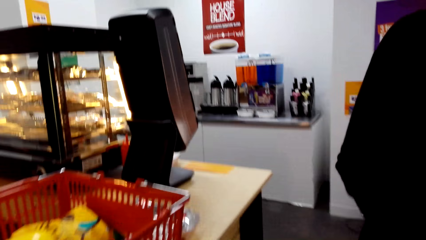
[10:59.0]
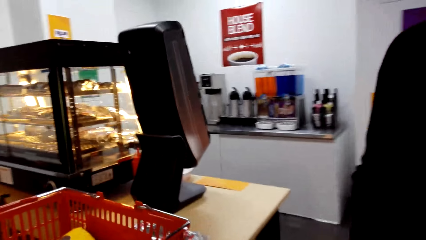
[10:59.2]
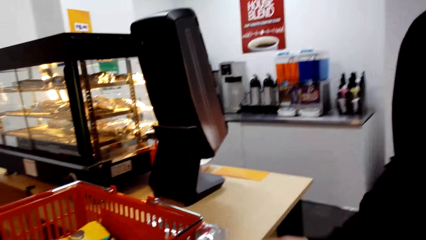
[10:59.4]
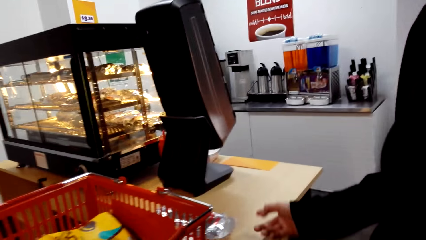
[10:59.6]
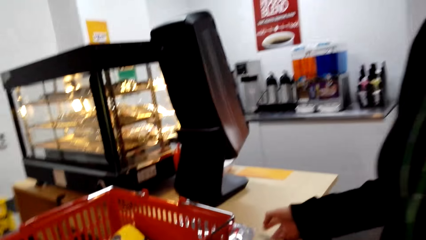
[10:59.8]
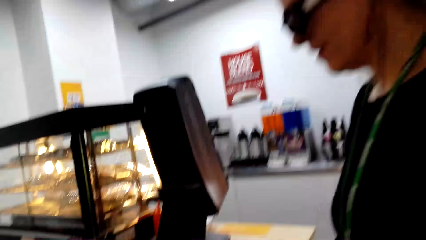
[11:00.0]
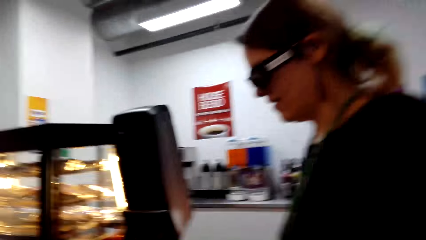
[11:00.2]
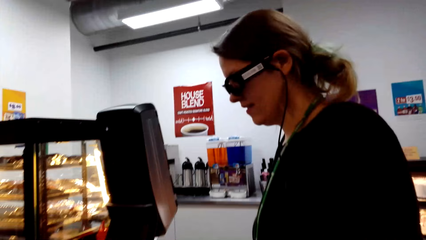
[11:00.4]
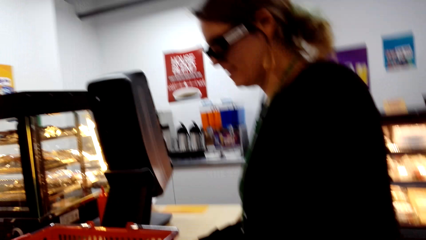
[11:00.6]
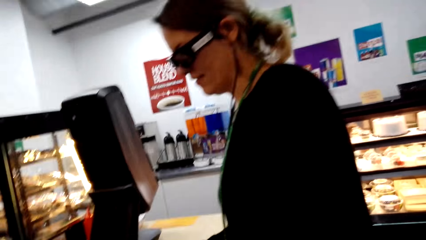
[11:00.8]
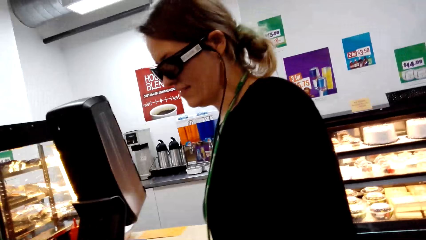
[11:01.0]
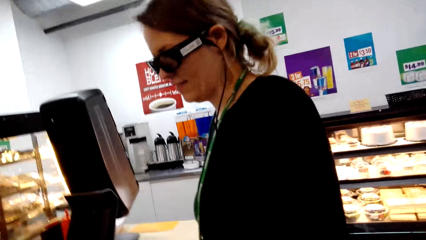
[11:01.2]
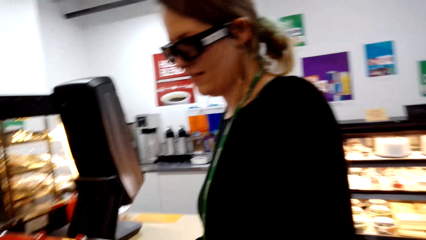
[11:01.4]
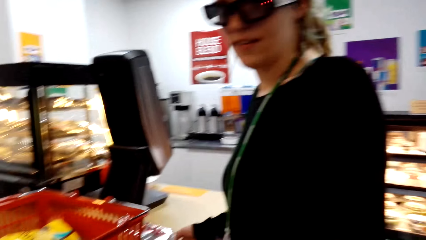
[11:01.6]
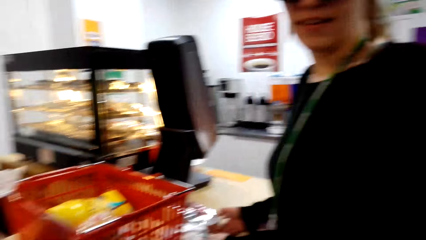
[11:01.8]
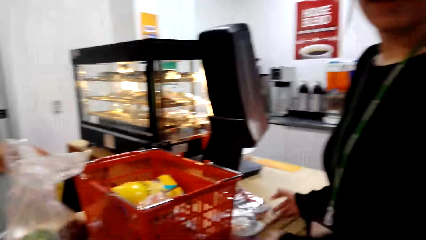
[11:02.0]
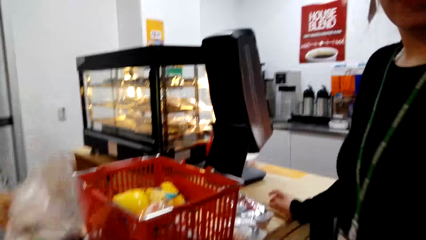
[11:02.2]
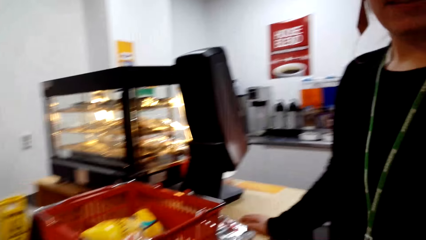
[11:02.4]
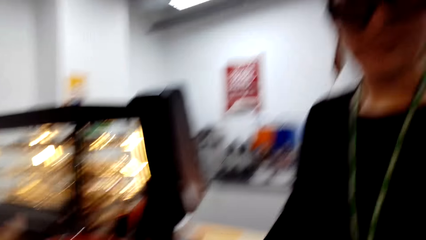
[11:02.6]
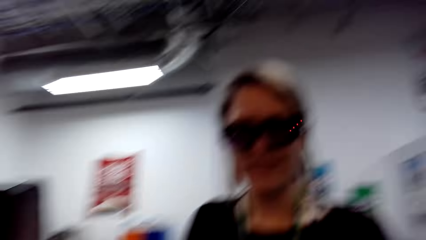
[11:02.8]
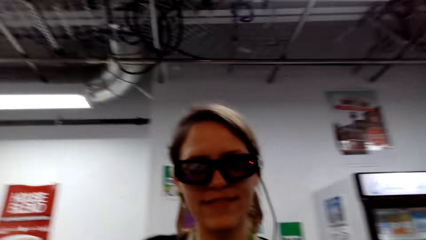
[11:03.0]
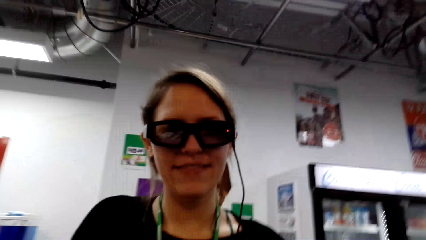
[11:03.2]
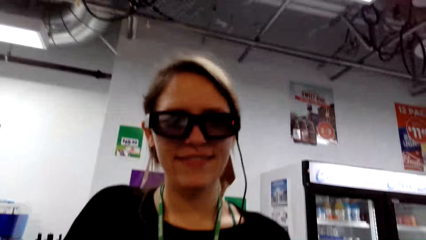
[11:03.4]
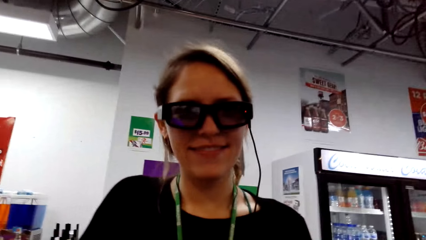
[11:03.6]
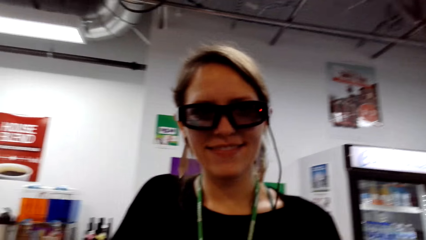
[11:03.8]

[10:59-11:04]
The camera wearer looks around. They interact with a woman.

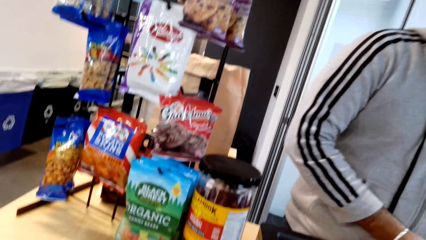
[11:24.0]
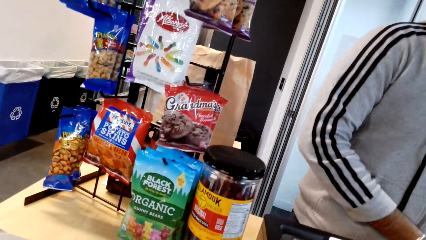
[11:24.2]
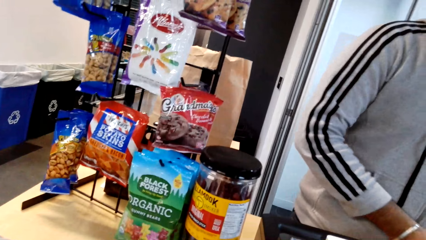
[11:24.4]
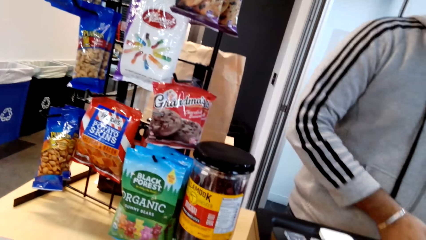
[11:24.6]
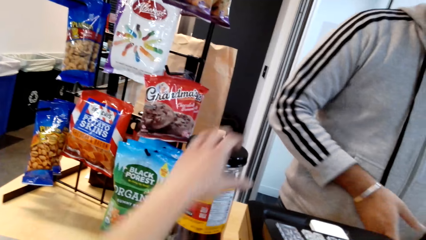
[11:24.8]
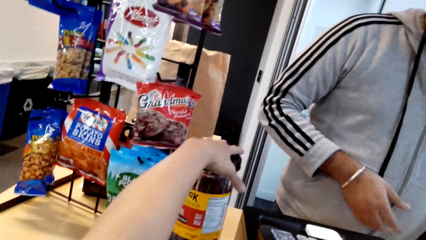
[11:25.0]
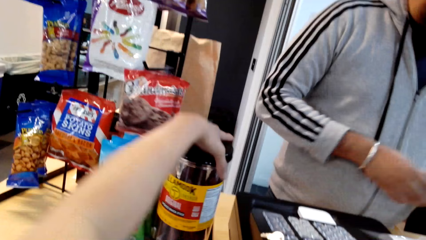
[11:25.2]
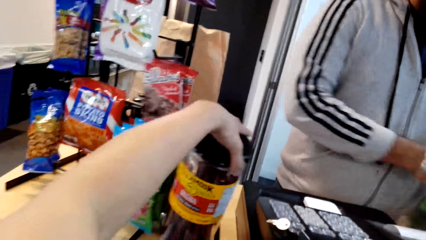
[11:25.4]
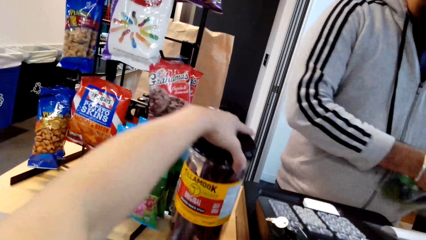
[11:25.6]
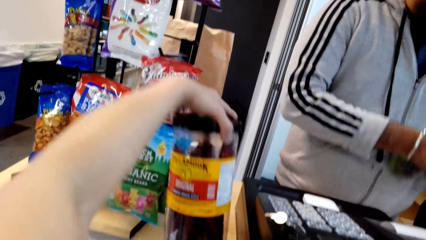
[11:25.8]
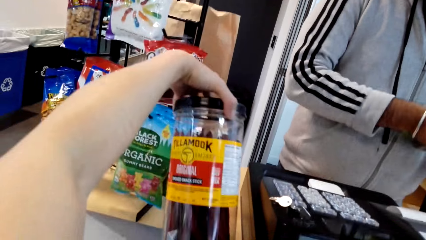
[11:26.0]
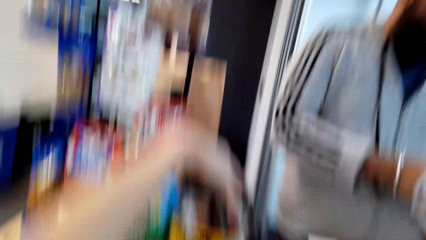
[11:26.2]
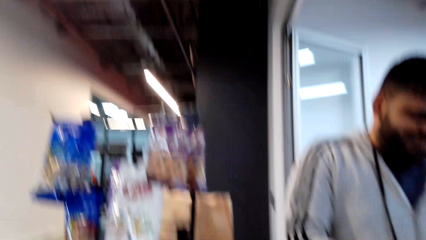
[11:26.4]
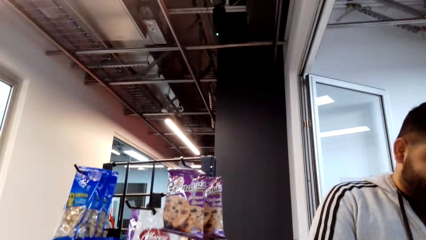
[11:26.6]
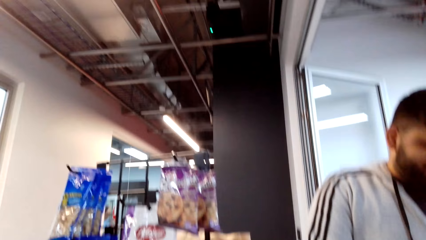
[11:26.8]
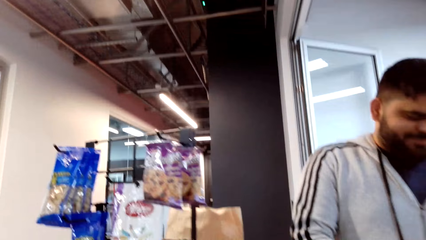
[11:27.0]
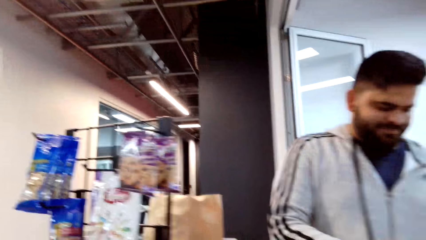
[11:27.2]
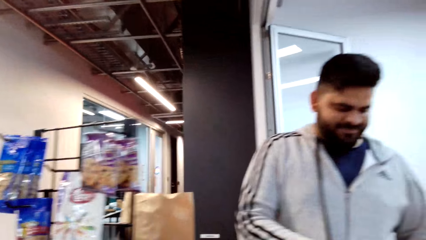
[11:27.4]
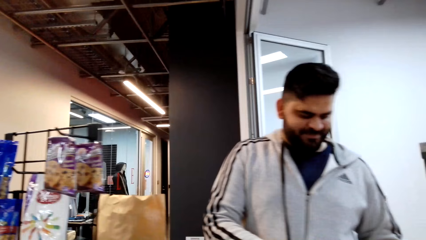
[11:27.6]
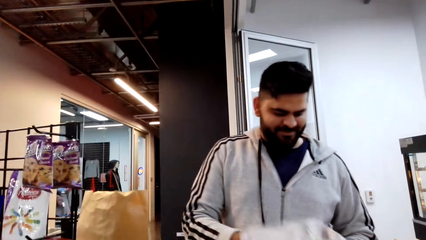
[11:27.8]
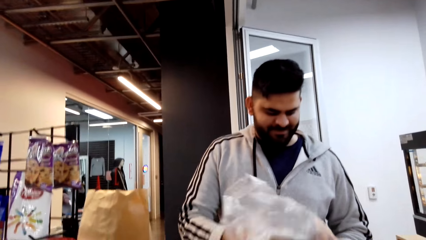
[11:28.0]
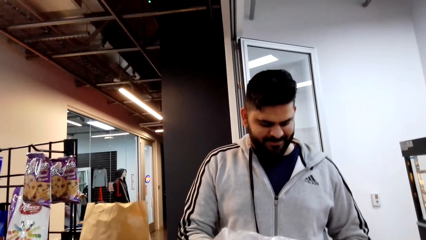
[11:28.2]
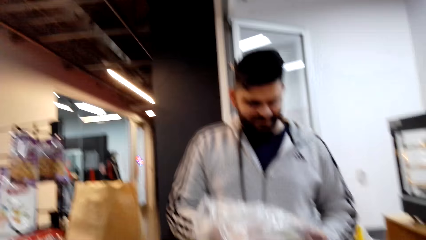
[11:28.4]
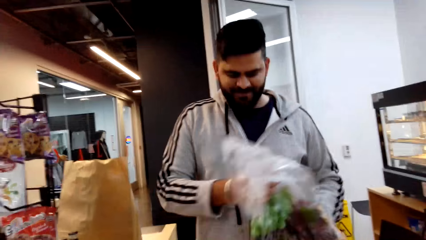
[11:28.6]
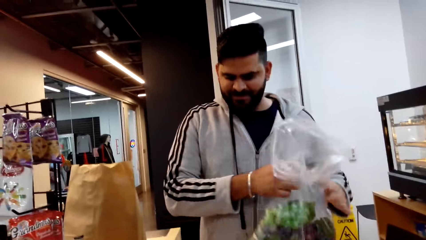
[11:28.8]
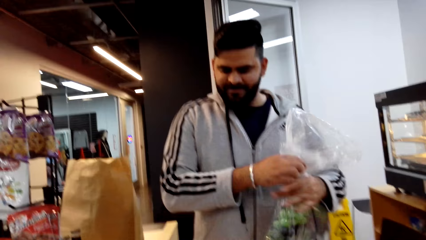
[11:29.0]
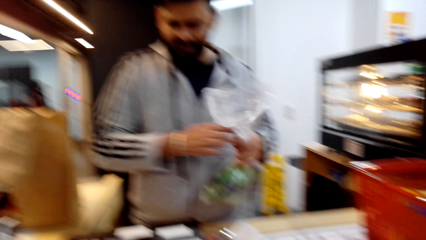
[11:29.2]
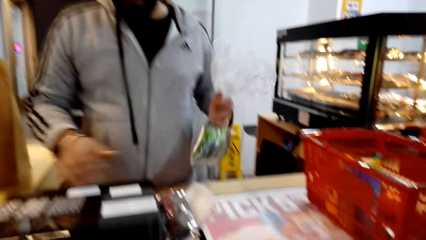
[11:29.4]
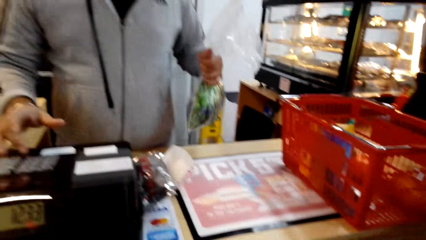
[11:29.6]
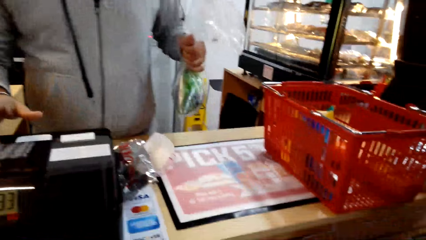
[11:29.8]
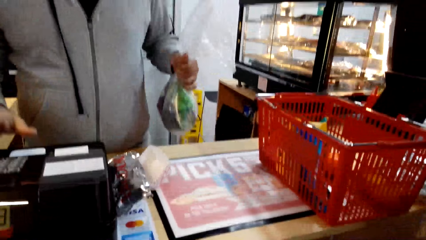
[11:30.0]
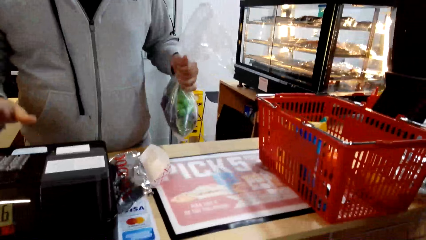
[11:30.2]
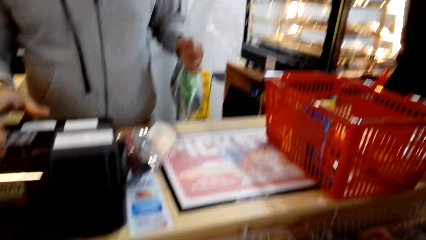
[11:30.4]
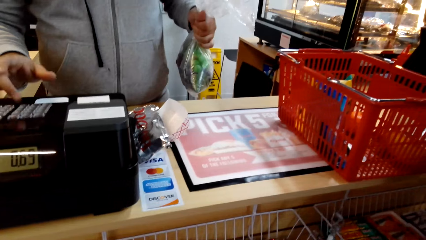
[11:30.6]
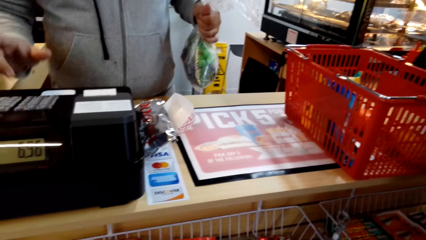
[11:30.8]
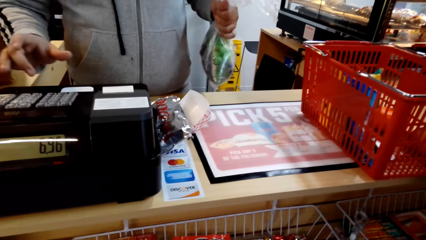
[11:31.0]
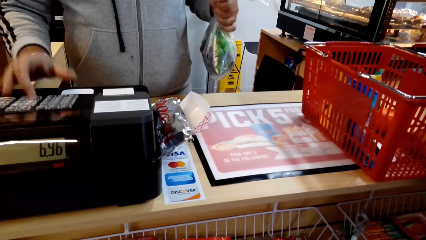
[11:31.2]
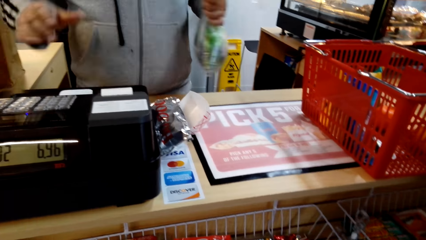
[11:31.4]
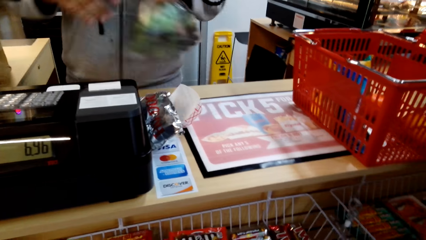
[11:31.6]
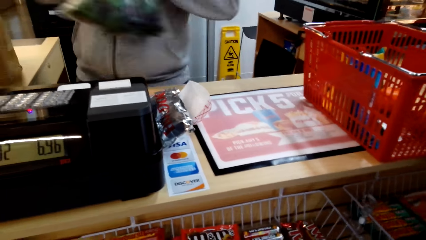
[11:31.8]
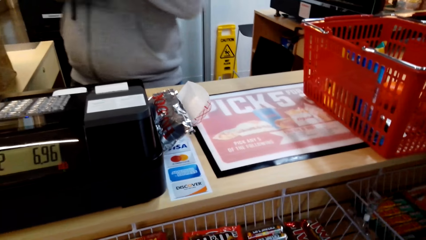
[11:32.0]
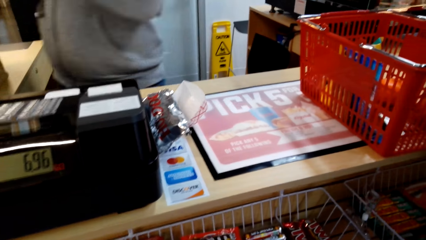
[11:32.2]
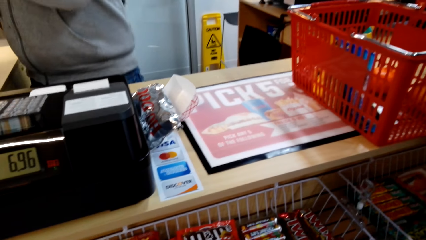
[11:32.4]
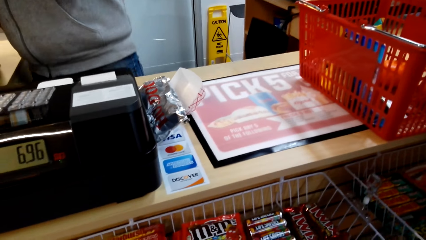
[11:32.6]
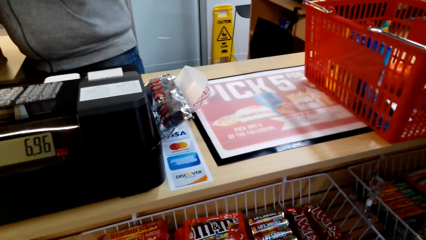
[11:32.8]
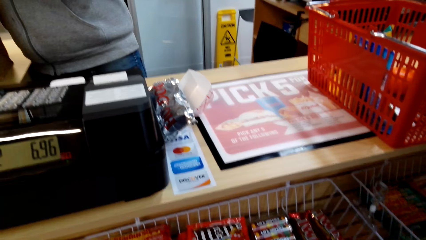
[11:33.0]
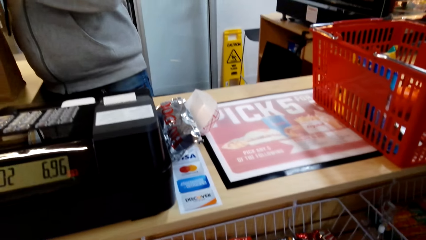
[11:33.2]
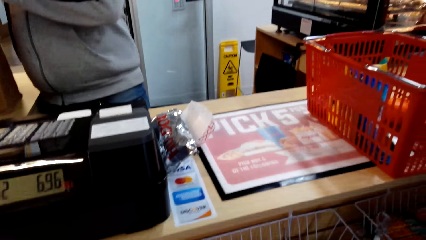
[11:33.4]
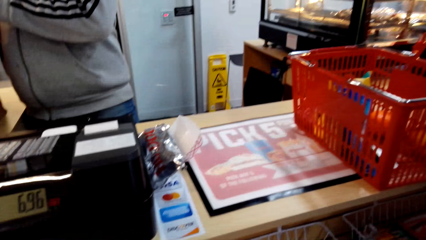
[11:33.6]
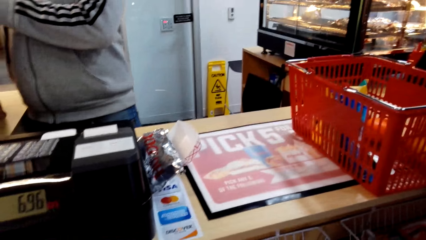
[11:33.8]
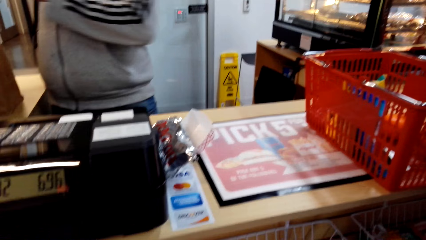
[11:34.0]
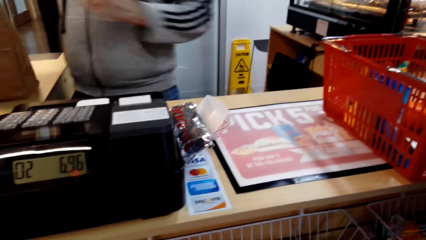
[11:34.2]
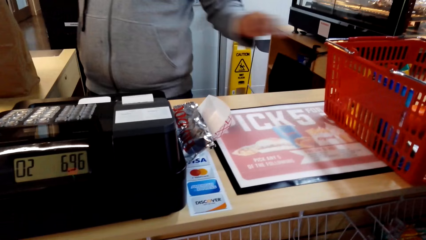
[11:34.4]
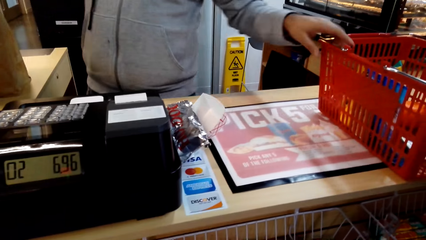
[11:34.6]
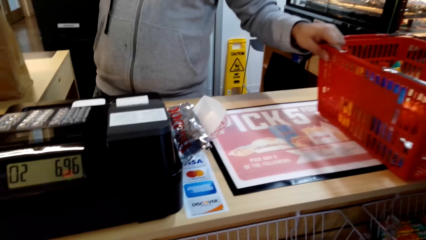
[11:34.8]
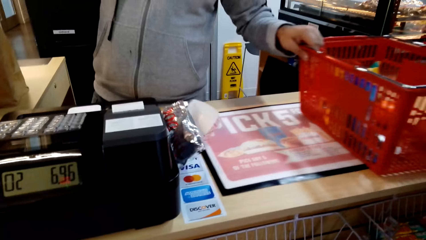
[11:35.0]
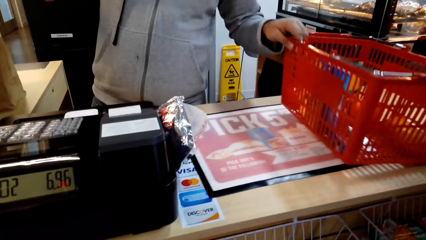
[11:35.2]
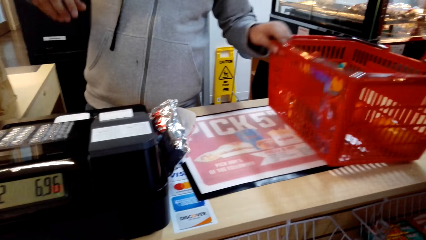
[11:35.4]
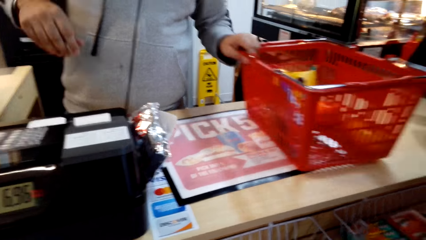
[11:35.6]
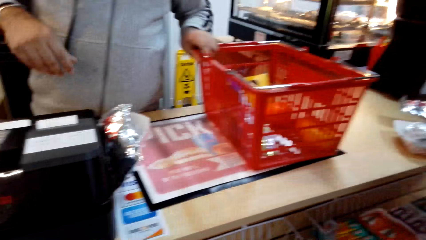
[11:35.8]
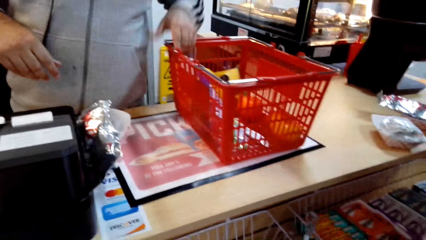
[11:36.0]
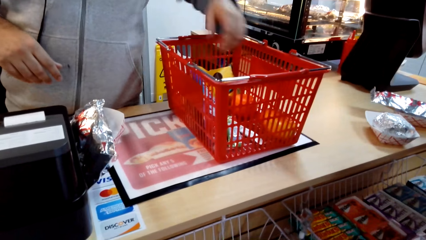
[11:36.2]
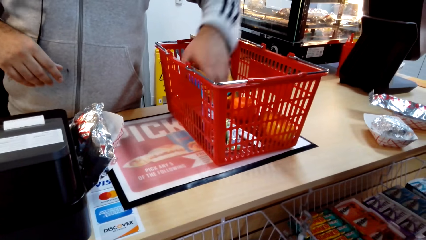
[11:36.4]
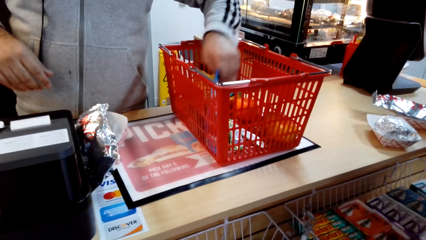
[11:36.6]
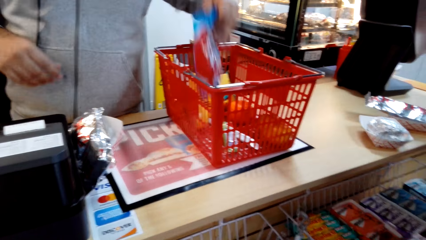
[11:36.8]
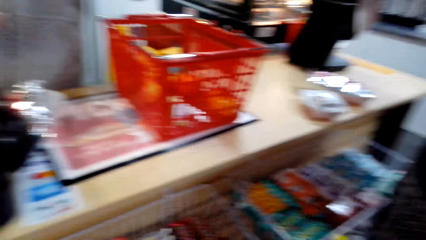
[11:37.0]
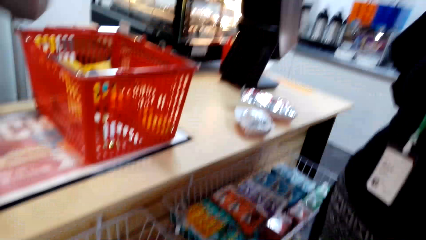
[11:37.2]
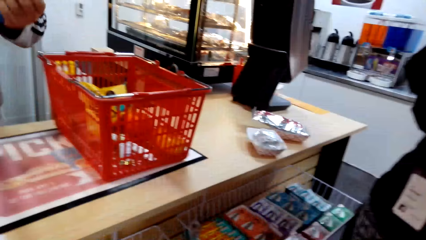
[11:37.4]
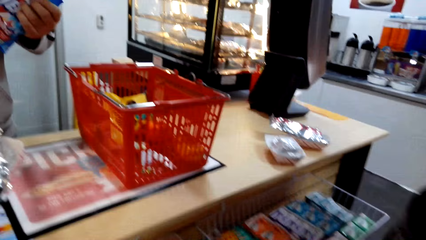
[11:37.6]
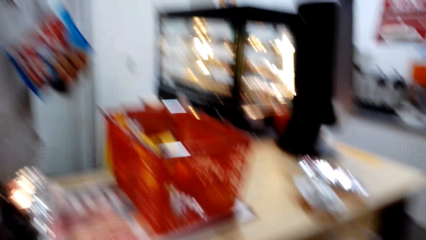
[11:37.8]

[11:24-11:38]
The camera wearer takes a bottle. They hold a Tillamook container. A man holds a nylon and presses a money machine. The man itemizes the total for the customer's purchase. The man pulls a basket. The man holds the shopping basket. The man takes a packet.
